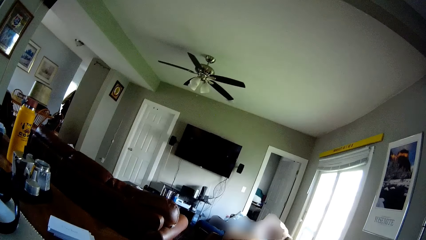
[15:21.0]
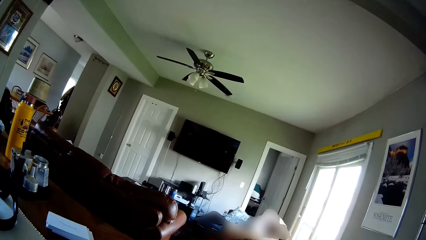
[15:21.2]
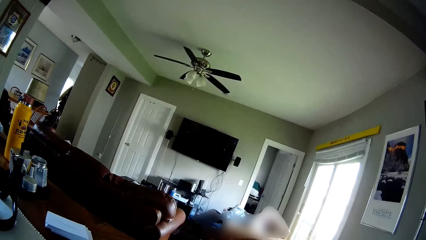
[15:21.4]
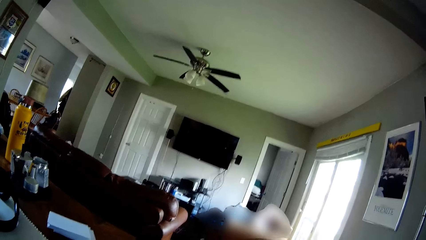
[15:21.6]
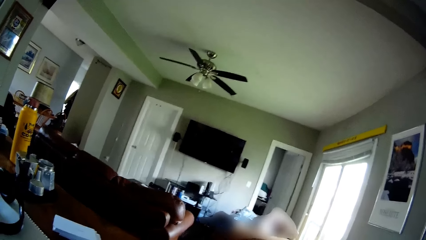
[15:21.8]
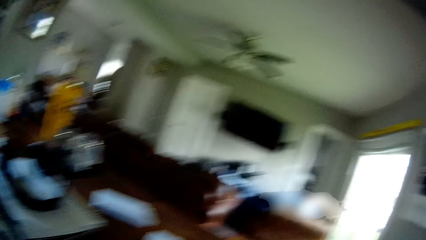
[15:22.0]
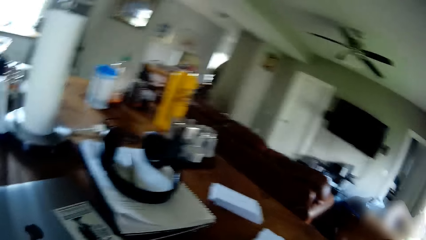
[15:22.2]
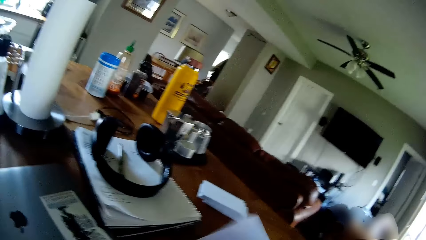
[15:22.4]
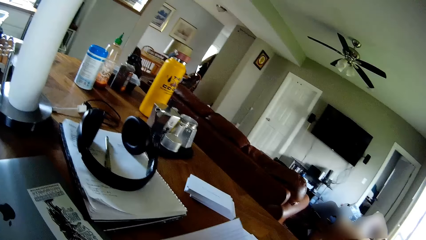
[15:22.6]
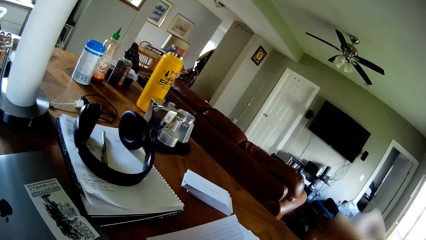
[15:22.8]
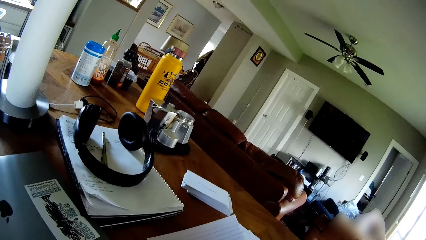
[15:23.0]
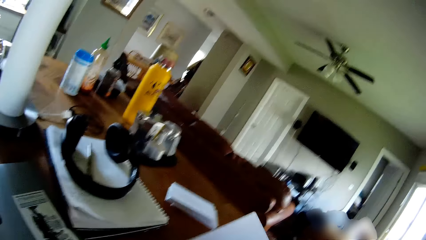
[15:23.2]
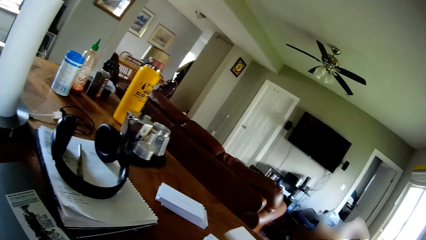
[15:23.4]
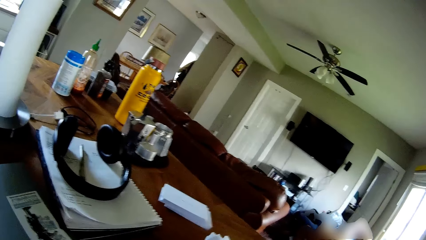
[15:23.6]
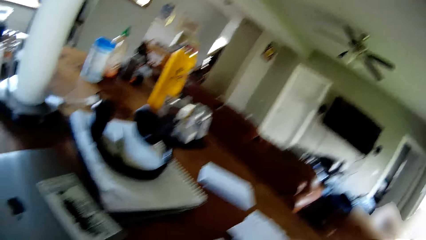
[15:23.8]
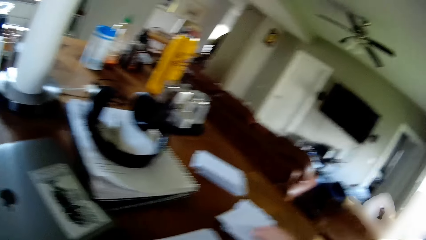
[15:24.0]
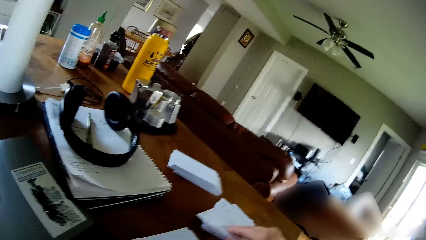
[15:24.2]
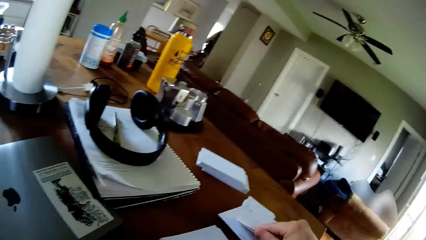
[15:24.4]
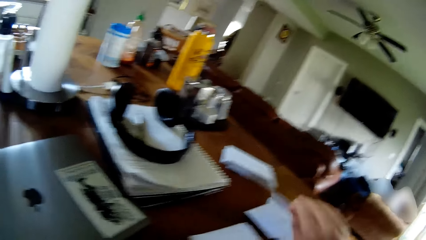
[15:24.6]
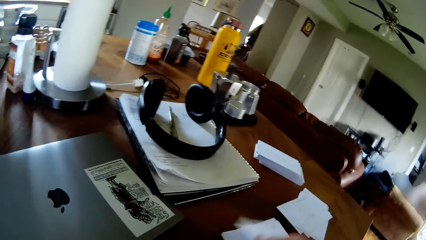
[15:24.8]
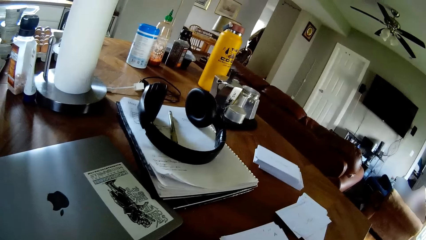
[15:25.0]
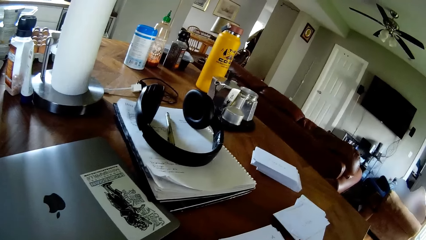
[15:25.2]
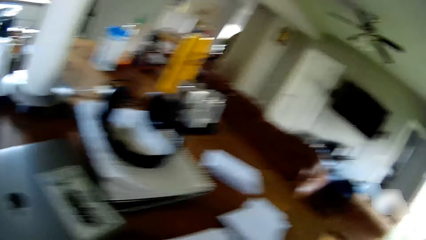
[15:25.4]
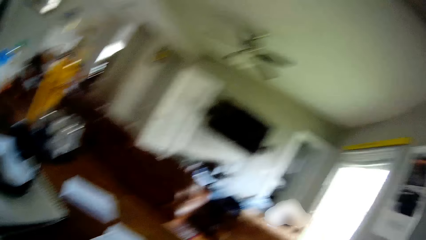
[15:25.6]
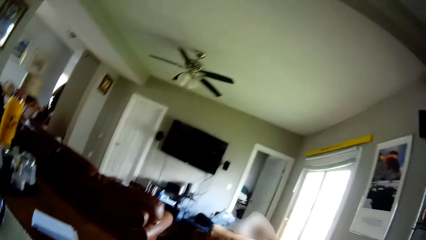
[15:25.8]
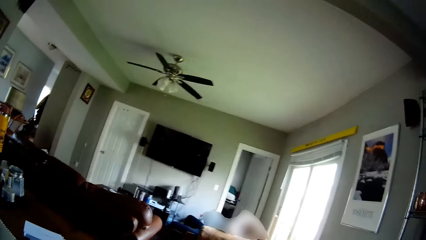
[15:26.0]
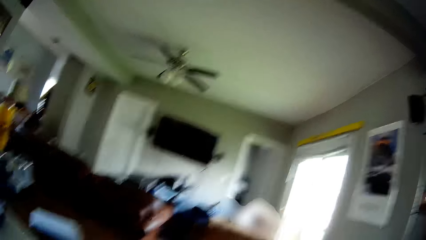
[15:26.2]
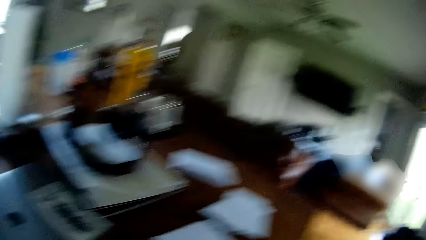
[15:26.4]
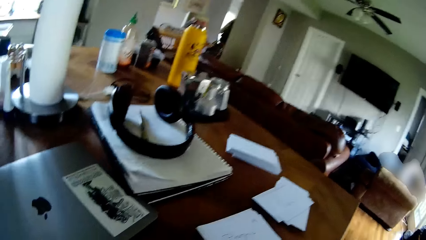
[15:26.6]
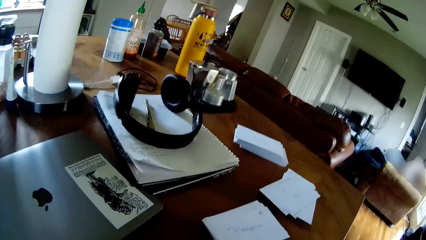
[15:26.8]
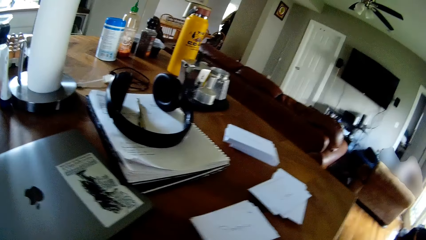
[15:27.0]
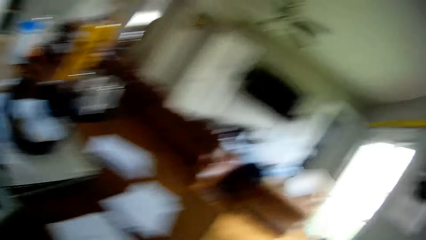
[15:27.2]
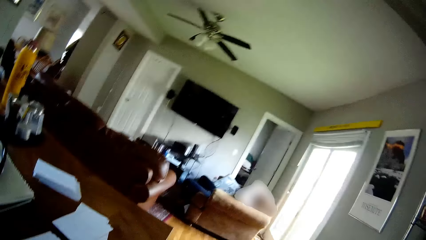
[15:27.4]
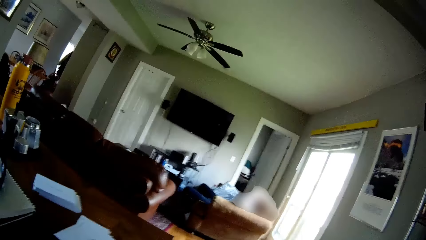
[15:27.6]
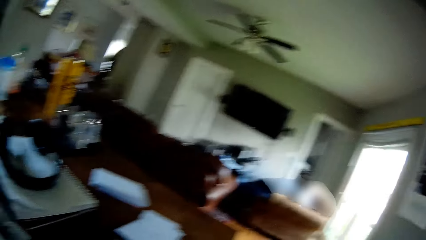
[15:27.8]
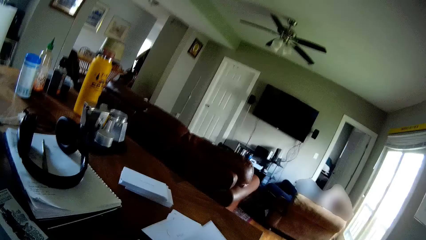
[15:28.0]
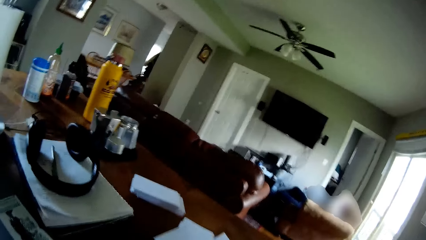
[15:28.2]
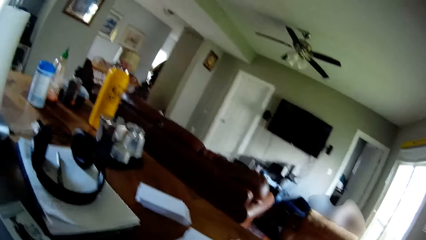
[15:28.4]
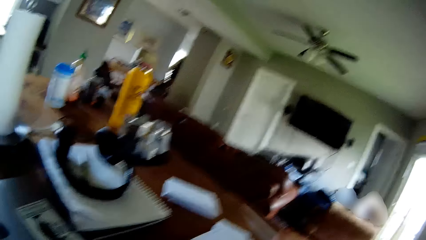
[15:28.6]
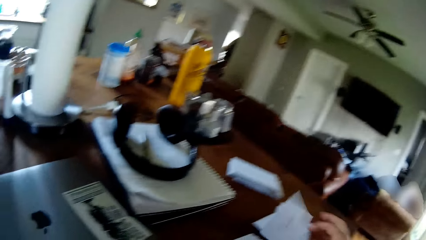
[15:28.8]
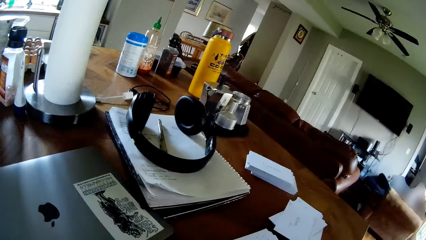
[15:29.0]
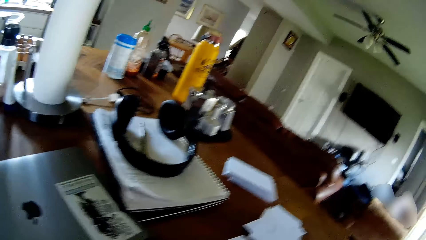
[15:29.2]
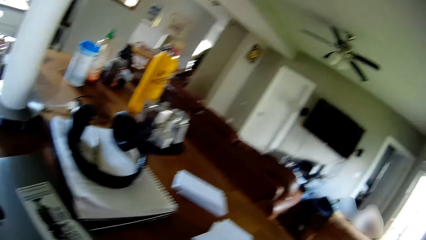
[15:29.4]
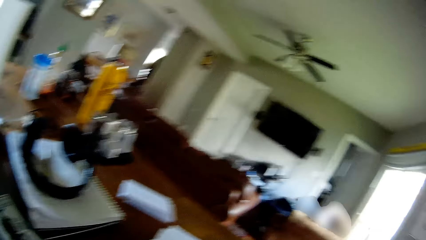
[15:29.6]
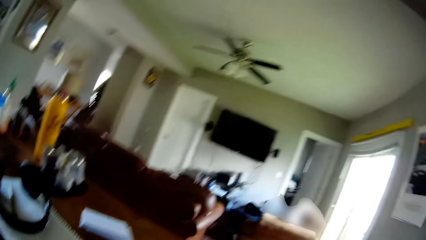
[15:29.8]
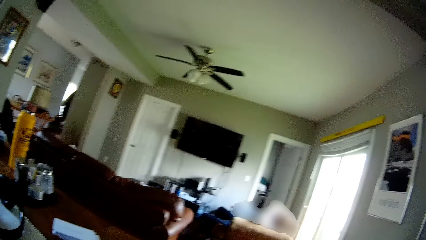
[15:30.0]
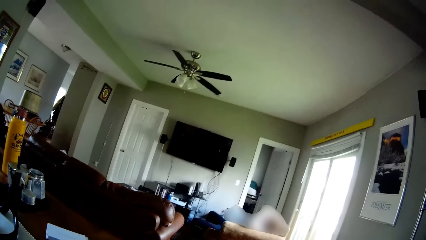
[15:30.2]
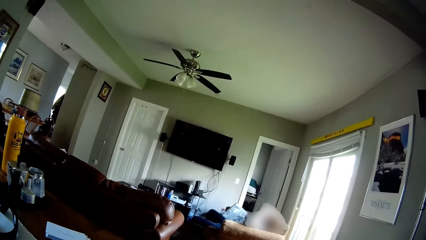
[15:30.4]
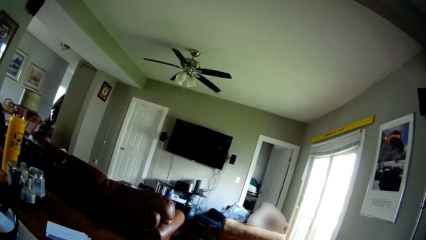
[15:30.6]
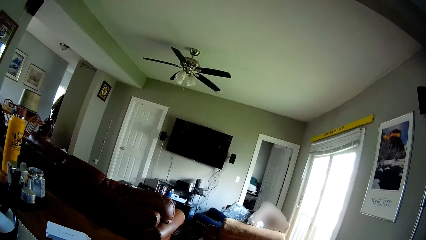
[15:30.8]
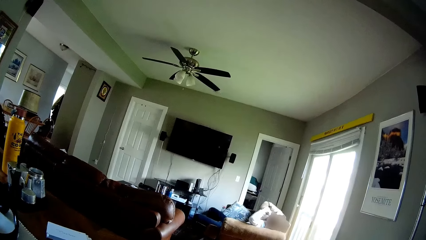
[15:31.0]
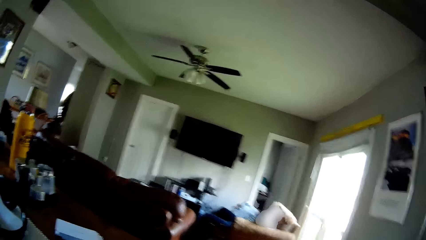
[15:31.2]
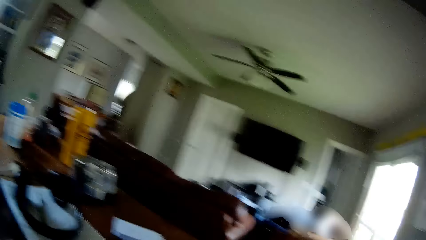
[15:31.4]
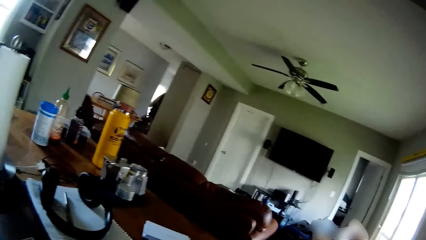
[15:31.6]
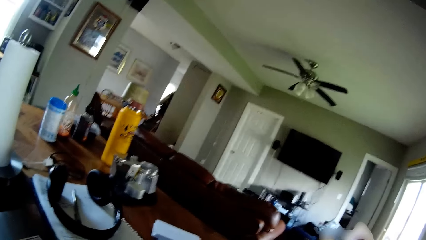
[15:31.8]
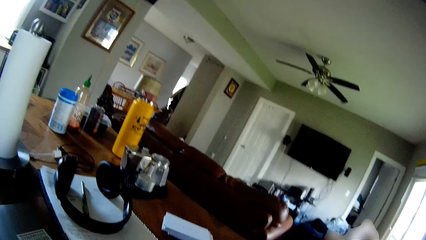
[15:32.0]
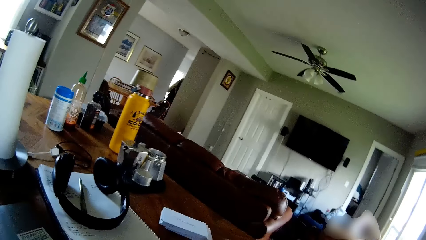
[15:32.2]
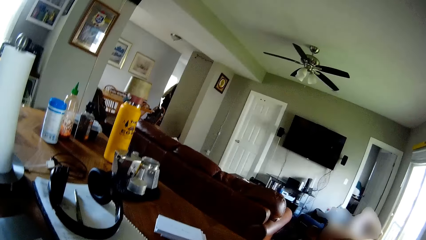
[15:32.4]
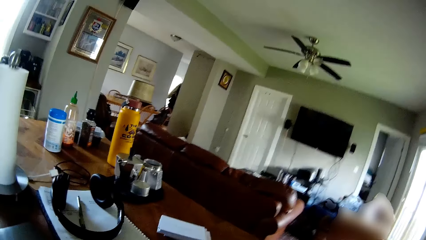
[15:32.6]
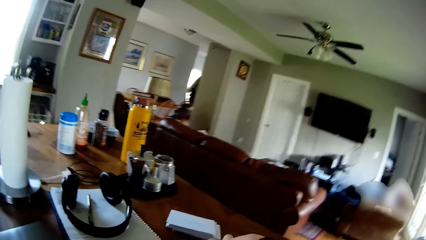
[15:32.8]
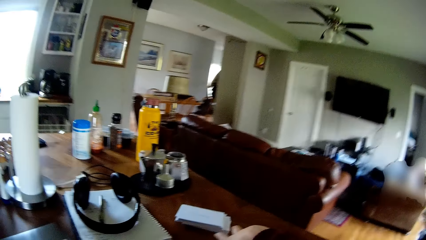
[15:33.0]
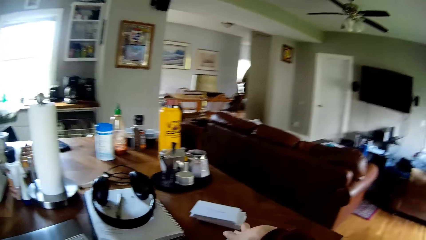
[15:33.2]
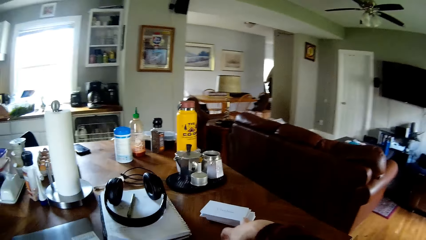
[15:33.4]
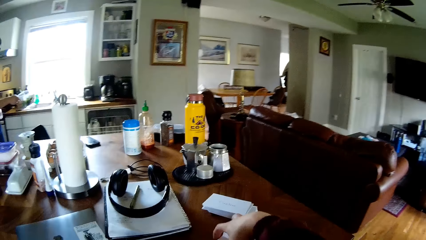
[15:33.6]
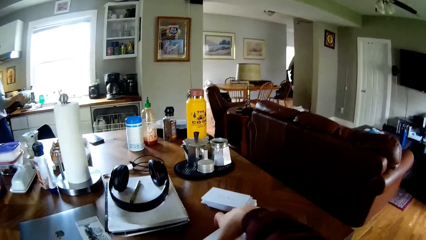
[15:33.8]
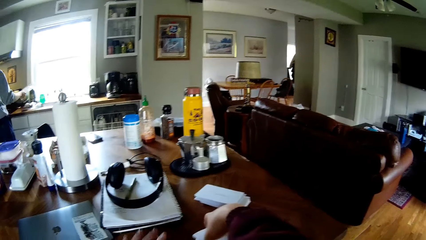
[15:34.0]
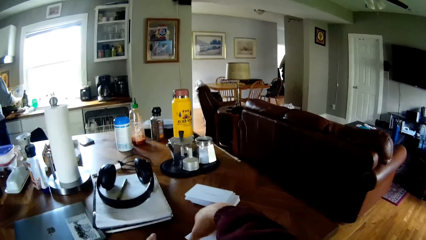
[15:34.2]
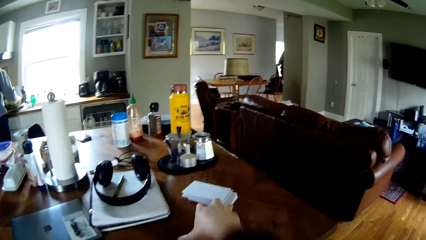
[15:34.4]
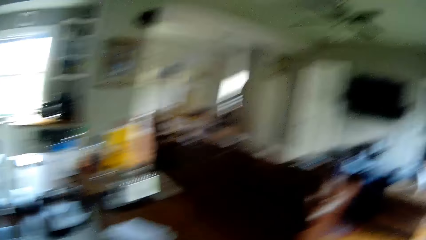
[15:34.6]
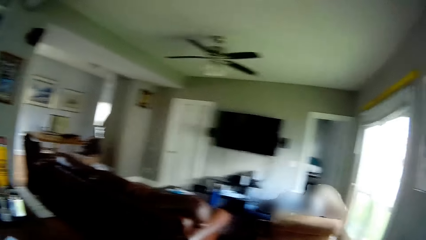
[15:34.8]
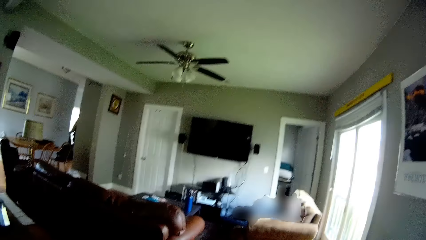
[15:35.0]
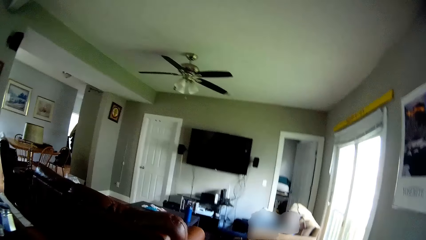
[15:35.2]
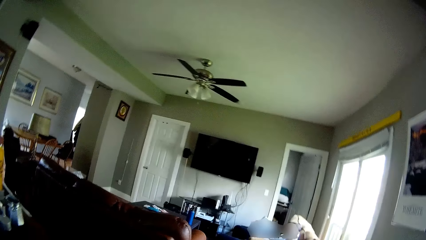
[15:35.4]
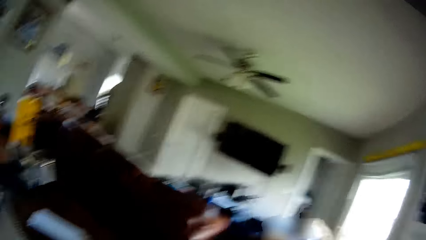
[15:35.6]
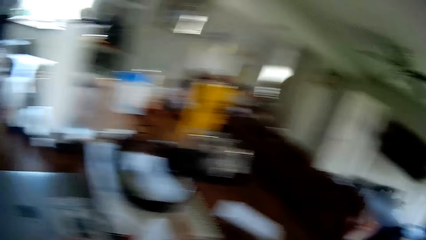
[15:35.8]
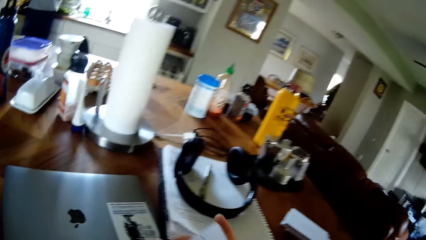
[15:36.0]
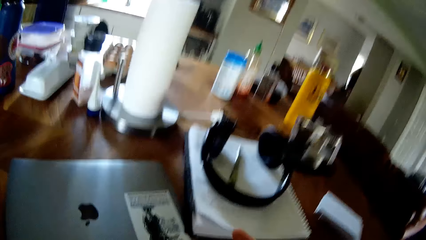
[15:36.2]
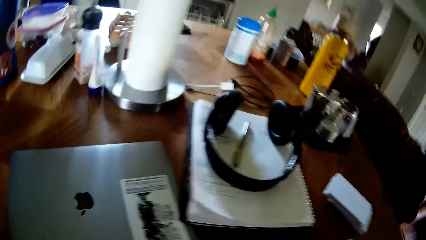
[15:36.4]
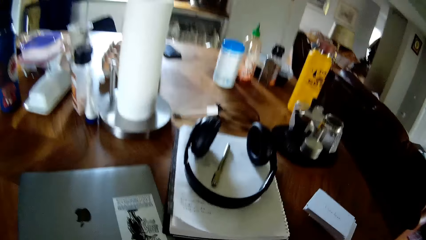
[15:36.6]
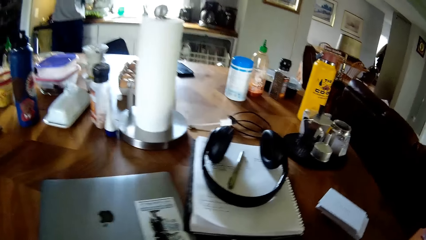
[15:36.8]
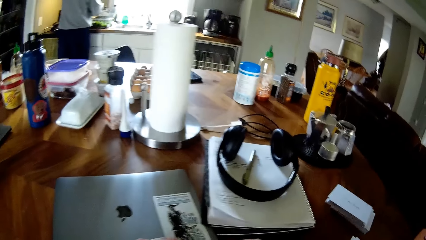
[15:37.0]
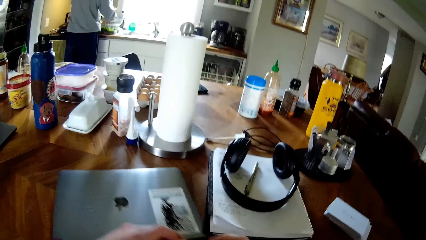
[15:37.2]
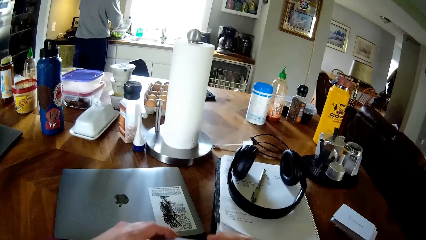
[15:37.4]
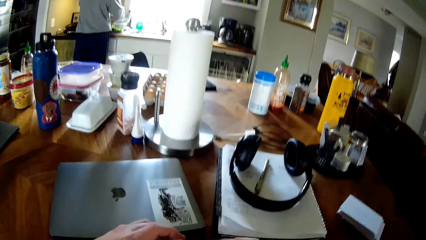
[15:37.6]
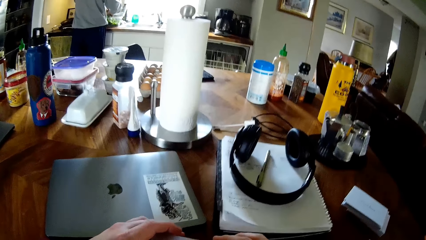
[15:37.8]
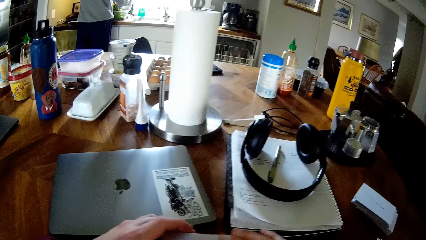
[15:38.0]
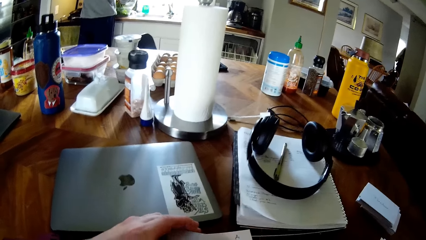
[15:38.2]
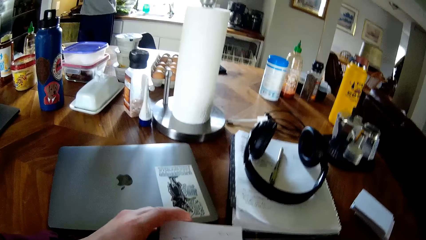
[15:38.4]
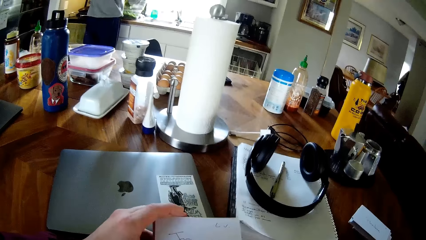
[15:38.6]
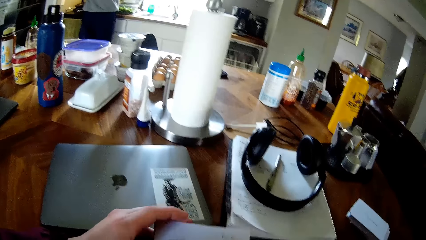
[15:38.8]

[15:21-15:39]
The camera wearer lifts the paper on the pile of papers on the table with his right hand. He drops the paper in his right hand on the table. He drops the paper on the pile of papers on the table with his right hand. A man grabs a plastic from the table with his right hand. The camera wearer grabs the pile of papers on the table with his right hand. The man drops the plastic on the countertop beside the sink. The camera wearer moves a laptop on the table forward with his left hand.
